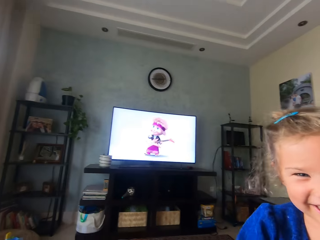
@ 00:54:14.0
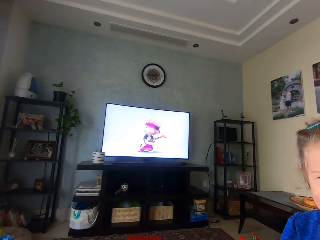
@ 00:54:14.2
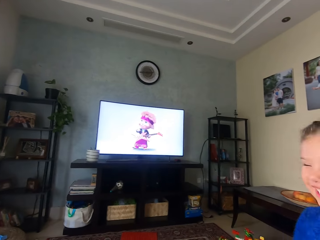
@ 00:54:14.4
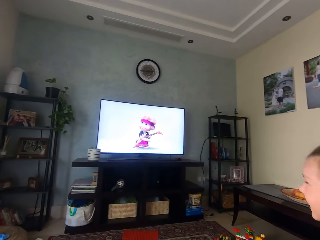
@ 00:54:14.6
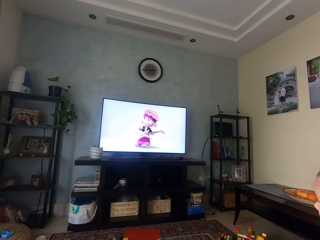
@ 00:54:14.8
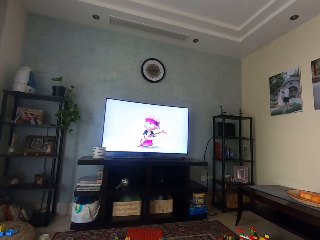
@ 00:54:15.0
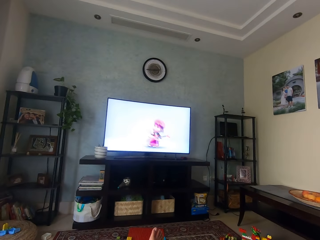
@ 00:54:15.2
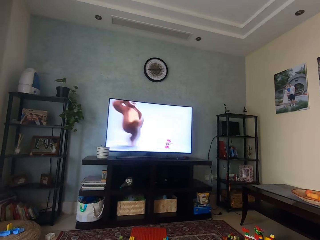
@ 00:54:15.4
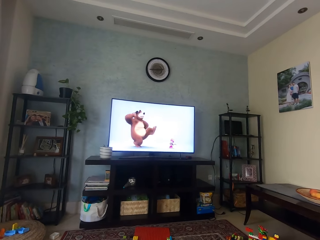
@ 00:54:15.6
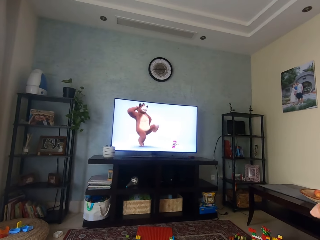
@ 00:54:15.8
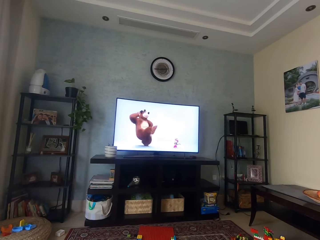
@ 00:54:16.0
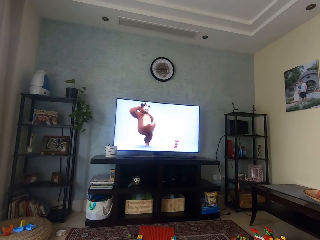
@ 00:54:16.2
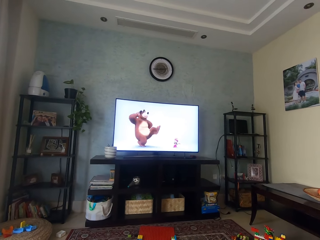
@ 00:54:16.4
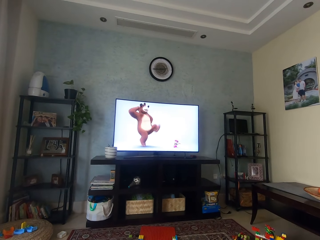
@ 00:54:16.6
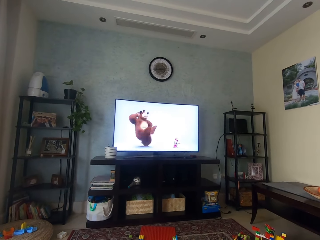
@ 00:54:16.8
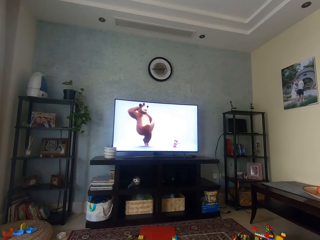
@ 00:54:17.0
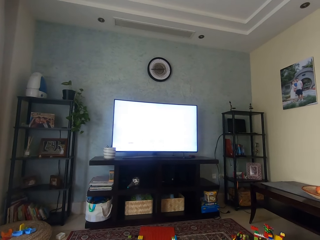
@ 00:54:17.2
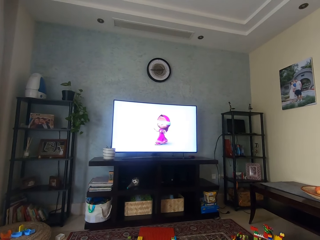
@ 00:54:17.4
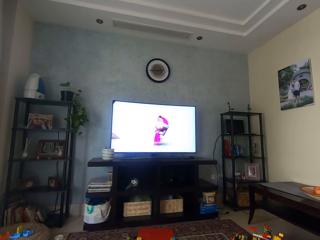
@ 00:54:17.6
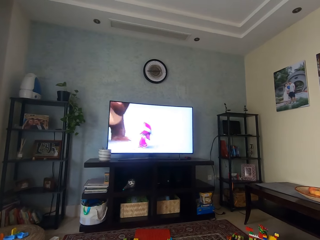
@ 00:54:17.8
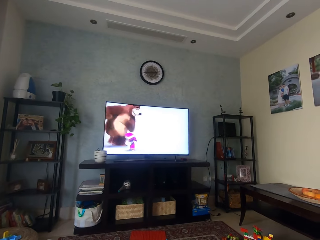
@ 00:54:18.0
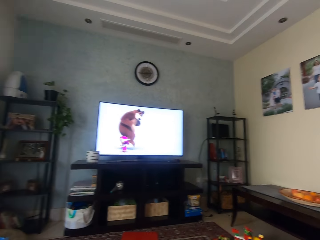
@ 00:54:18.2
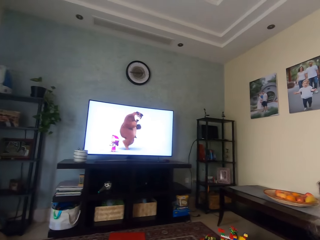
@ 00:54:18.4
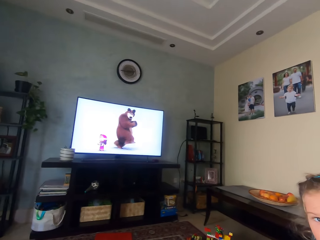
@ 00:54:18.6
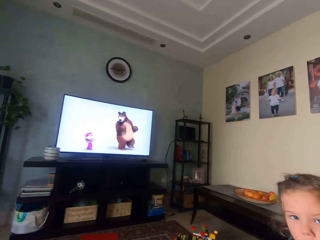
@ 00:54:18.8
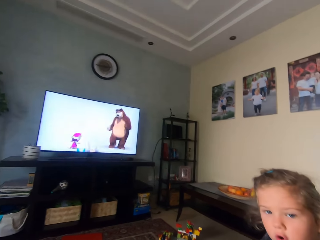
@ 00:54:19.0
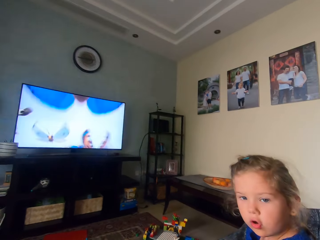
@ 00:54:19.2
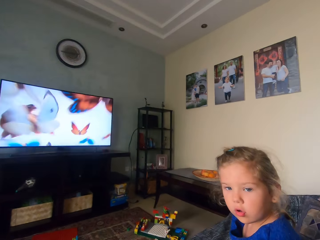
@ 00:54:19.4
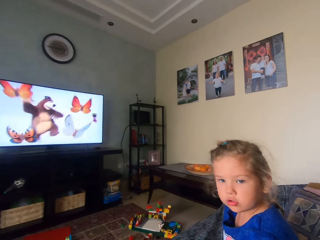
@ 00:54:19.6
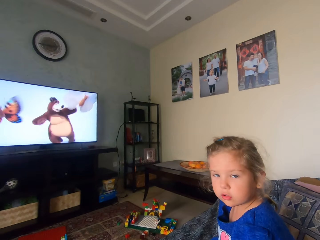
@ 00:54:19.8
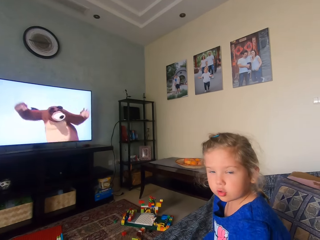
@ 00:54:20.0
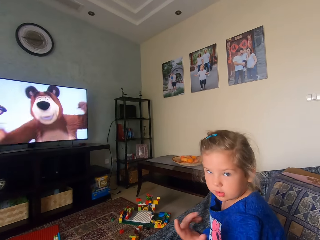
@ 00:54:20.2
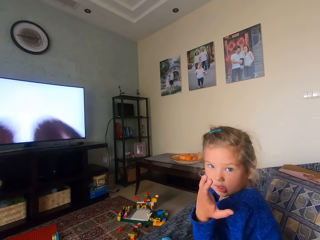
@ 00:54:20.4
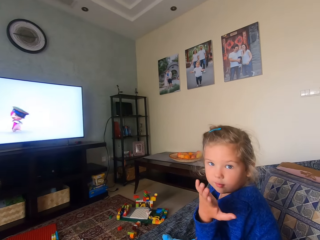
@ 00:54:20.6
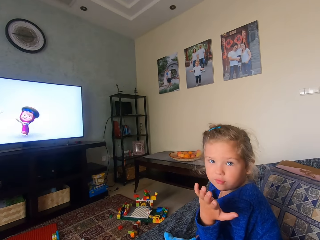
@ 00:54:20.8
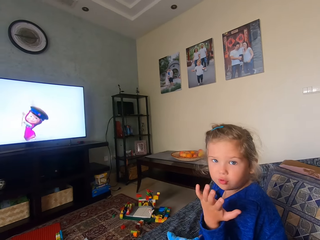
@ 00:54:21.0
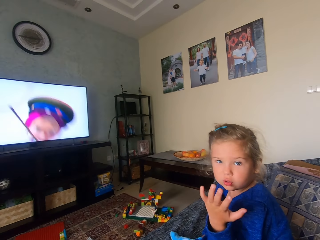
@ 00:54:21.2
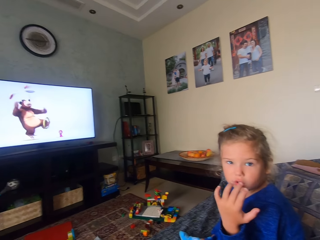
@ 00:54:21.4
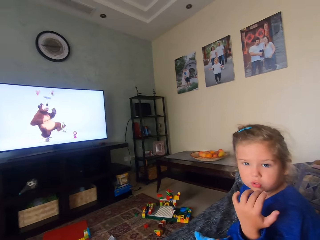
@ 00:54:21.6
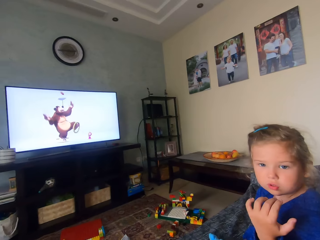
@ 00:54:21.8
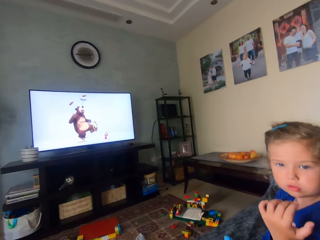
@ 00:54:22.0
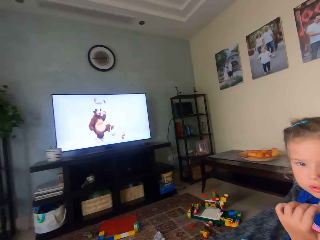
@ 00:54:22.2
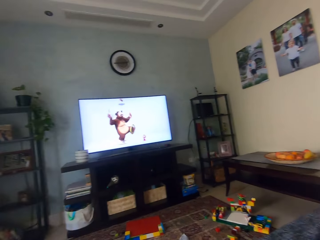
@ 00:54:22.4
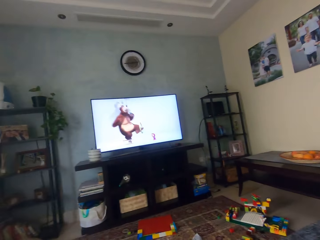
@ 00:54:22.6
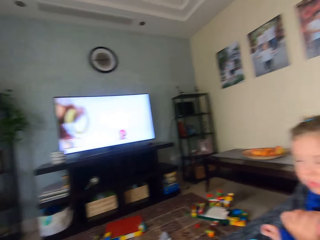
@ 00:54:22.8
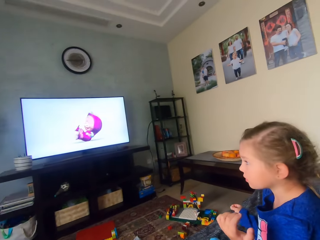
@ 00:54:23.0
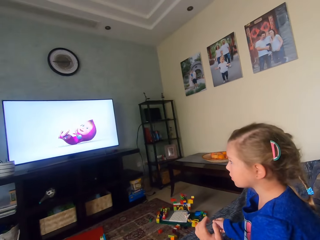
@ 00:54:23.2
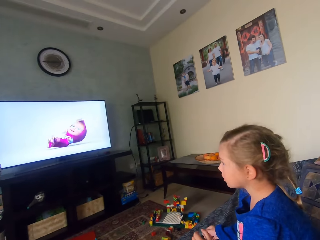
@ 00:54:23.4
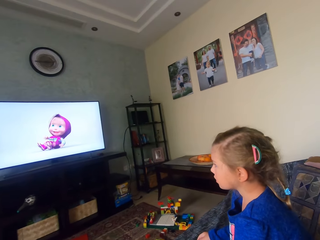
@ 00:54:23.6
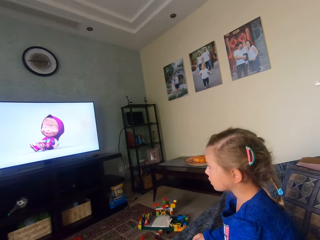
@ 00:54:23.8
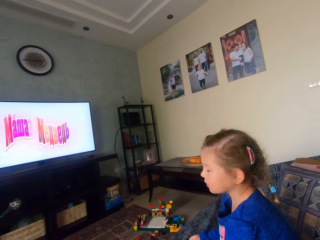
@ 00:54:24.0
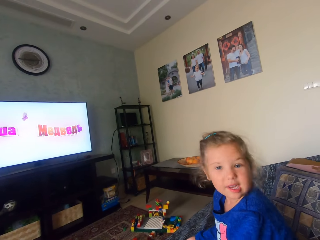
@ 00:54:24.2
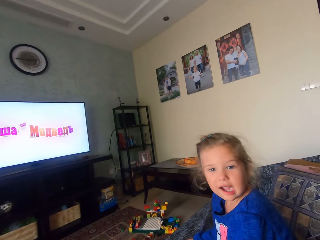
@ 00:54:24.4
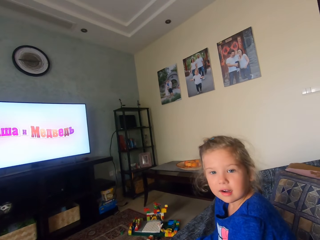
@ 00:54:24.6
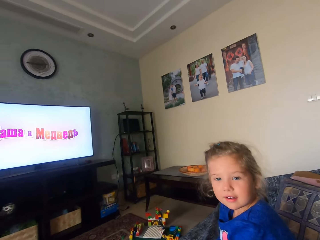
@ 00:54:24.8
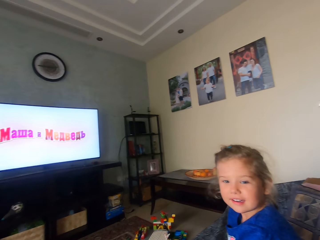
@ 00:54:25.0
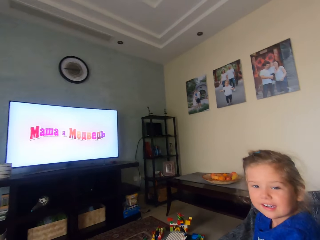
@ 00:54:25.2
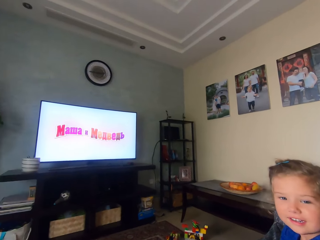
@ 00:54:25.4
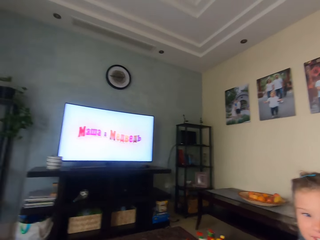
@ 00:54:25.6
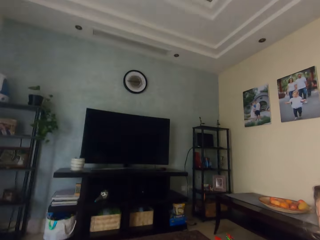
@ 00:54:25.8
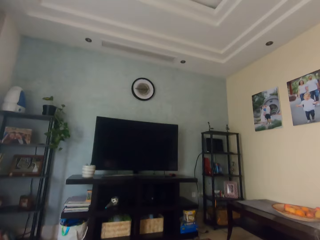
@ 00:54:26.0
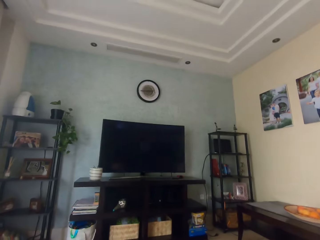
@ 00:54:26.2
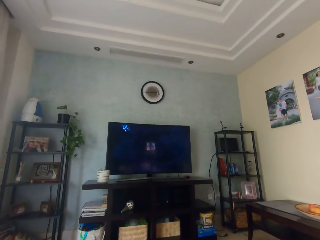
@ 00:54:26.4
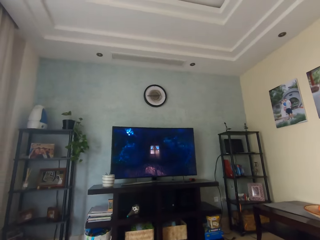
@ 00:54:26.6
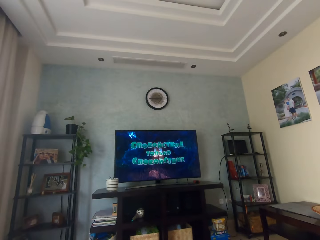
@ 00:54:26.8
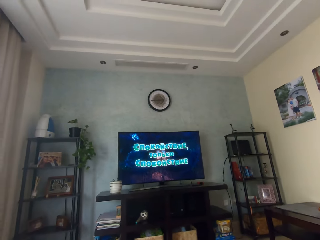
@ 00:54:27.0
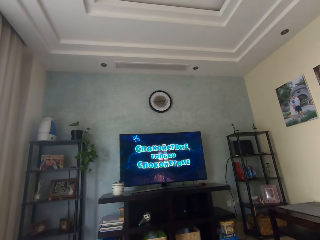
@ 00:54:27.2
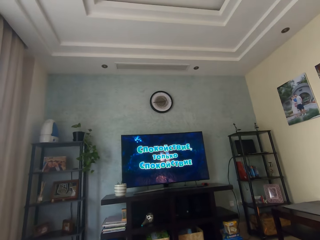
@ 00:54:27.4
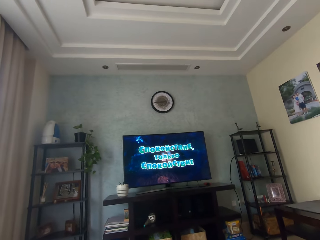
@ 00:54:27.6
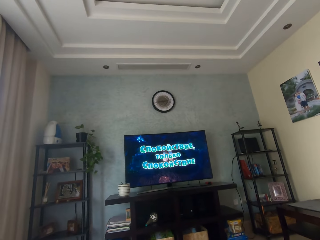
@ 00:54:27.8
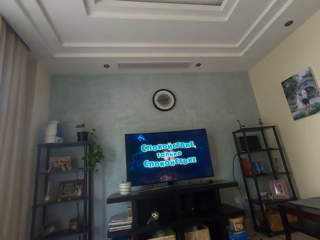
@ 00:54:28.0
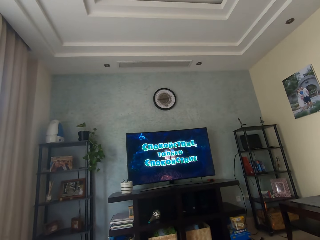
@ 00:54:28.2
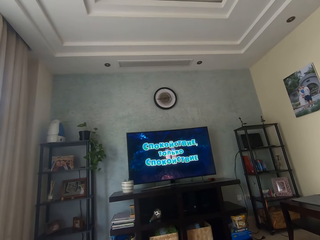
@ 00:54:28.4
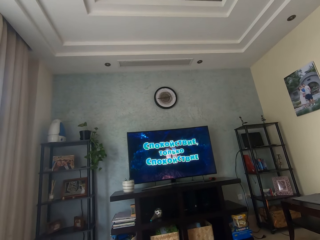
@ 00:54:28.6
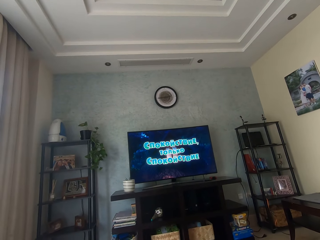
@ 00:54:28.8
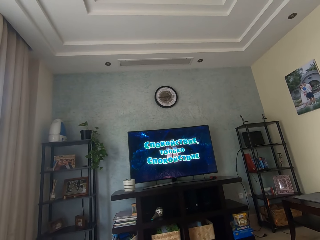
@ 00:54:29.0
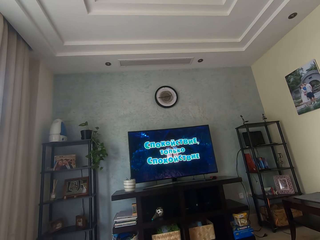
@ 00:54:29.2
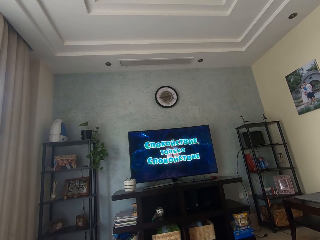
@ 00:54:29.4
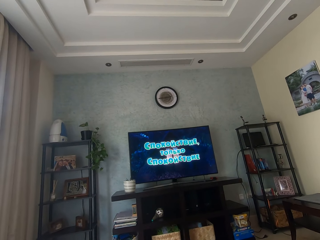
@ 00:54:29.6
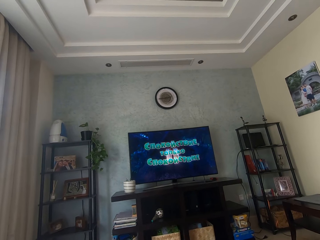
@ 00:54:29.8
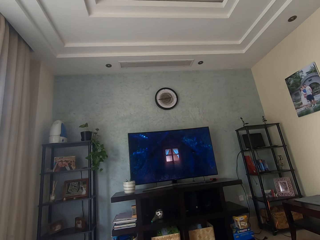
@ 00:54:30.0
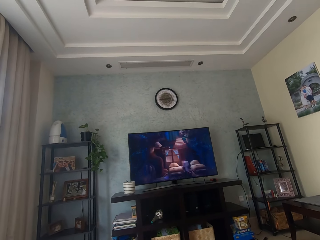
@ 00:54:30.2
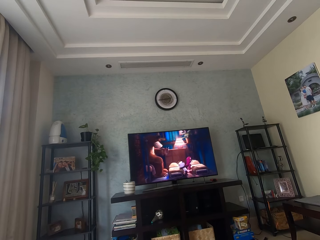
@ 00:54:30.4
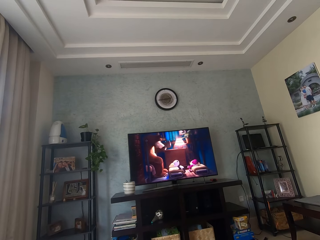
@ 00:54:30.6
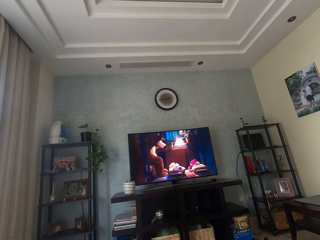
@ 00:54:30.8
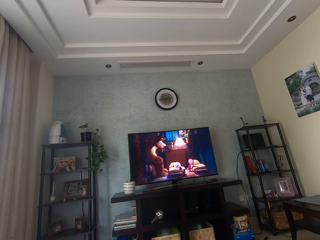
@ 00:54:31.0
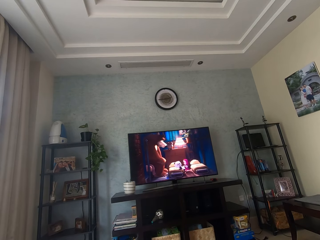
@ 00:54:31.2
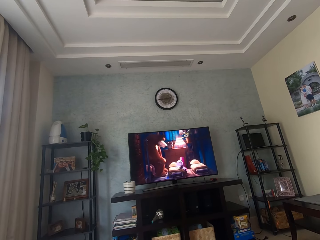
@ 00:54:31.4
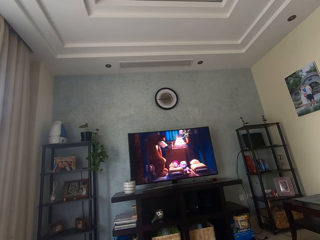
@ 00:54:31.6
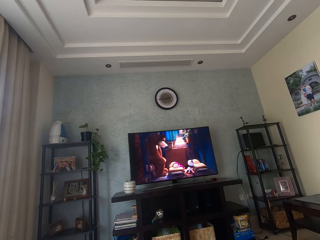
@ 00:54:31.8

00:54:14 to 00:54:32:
The camera wearer watches the television in the room. They stare at the television. They stare in the room. They interact with a baby. They stare at the television. They watch the television in the room. They stare at the television again.

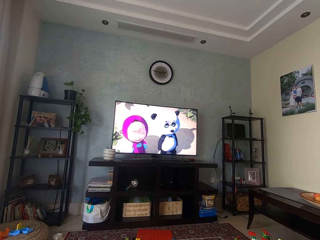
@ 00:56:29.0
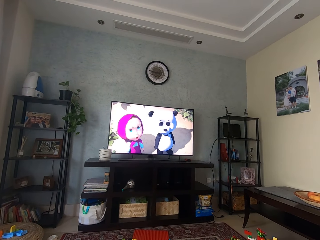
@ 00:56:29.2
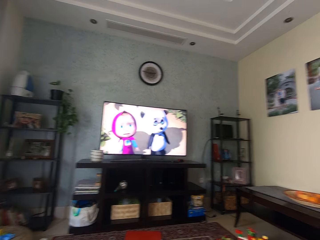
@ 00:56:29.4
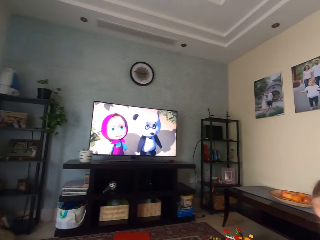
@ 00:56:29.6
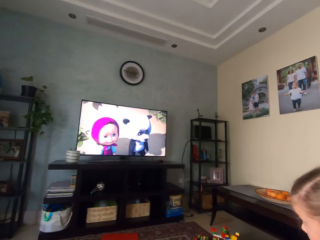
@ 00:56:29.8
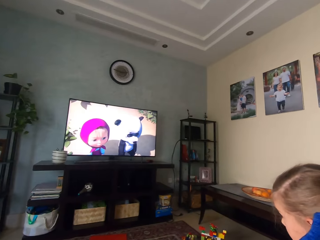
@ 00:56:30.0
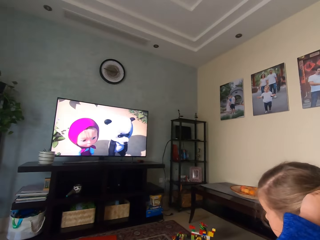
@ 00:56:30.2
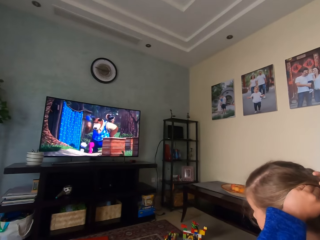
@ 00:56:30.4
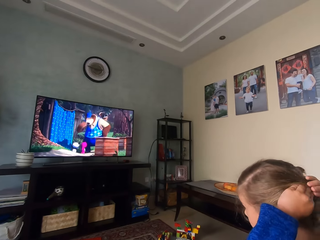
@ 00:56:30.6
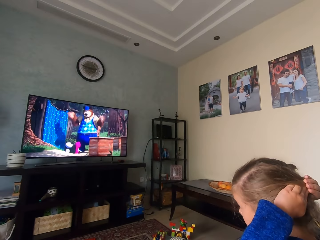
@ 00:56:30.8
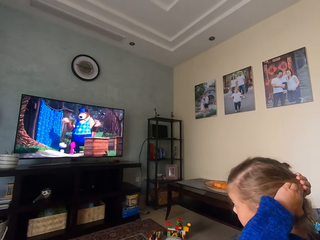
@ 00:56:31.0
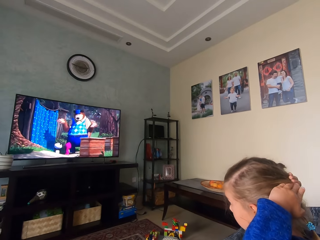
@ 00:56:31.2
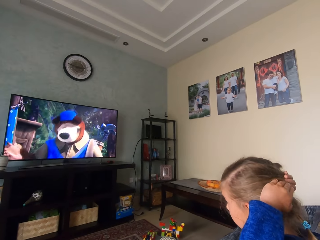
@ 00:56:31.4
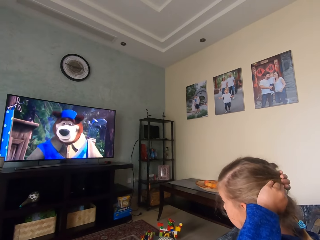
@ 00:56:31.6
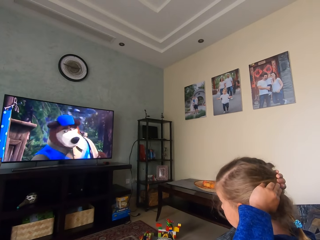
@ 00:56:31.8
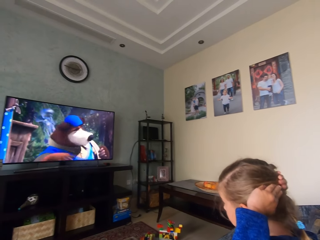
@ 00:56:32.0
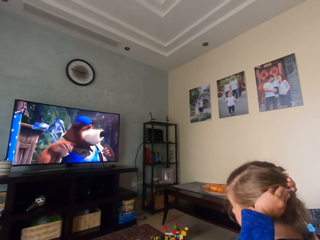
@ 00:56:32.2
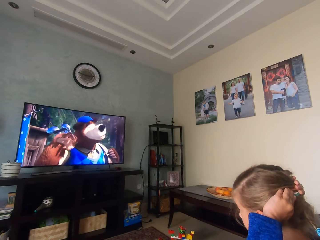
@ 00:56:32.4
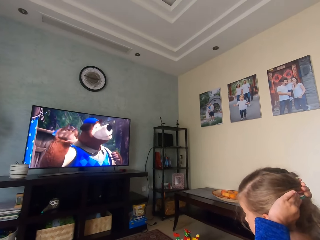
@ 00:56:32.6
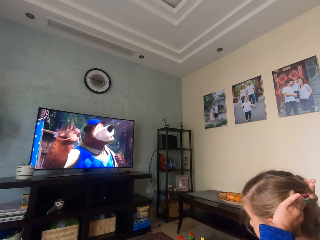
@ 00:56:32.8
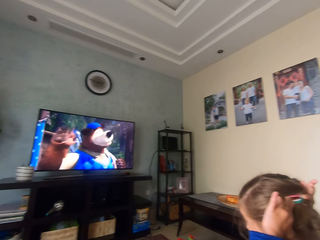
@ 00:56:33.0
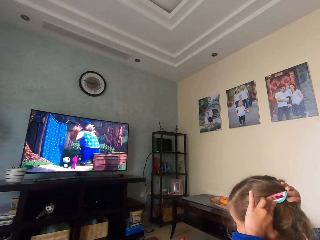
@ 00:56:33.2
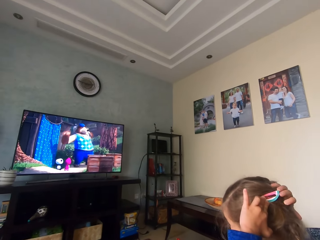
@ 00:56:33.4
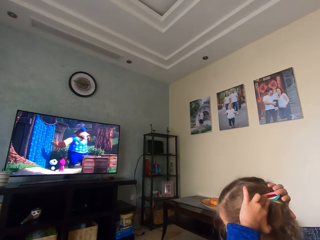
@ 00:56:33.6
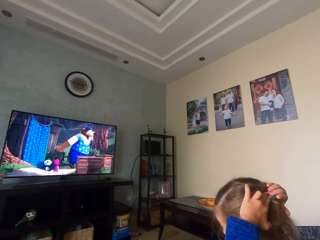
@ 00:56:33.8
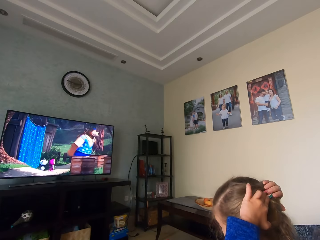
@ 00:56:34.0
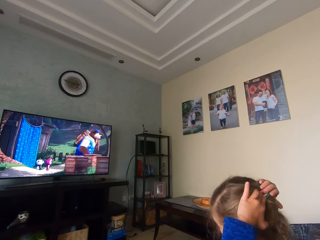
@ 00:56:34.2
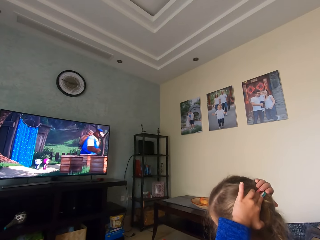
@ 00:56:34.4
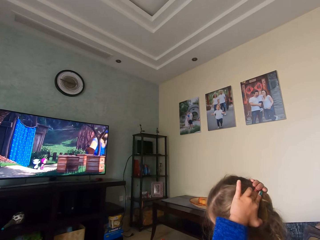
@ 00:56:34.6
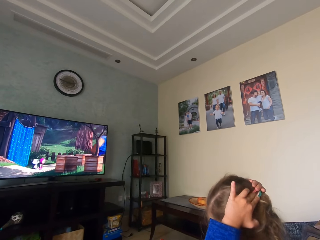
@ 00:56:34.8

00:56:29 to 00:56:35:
The camera wearer stares at a baby. The baby touches the hair.
